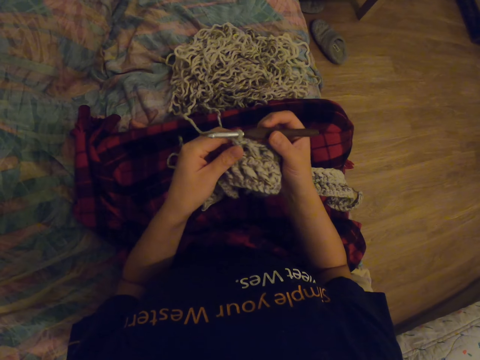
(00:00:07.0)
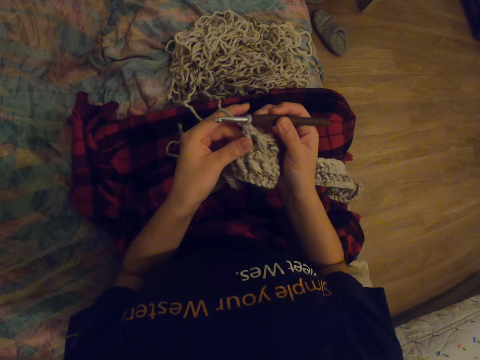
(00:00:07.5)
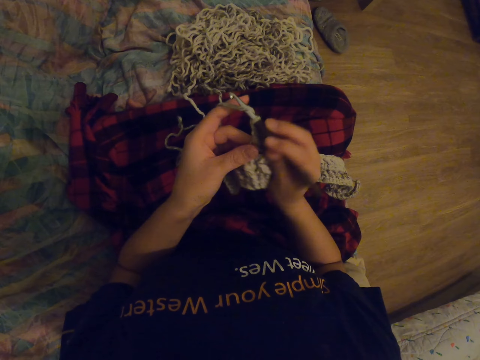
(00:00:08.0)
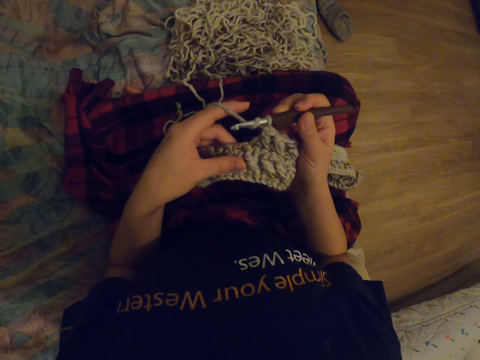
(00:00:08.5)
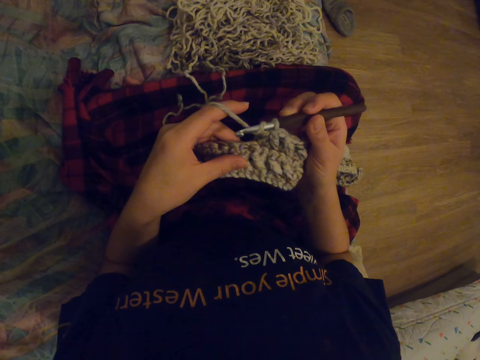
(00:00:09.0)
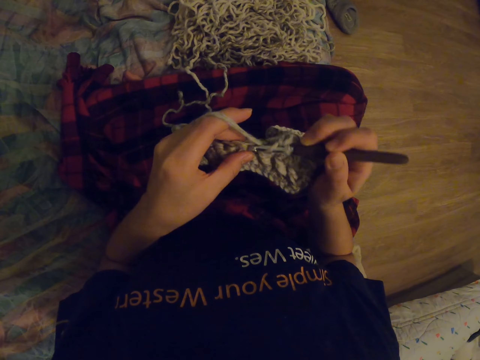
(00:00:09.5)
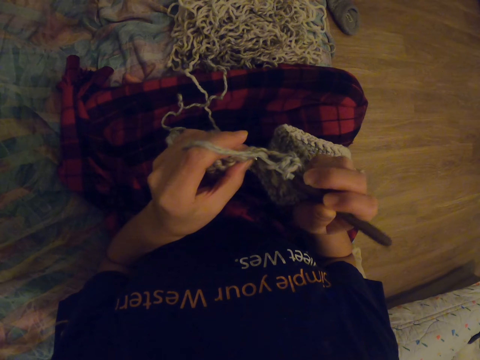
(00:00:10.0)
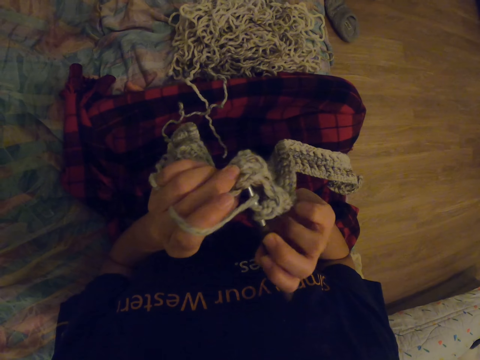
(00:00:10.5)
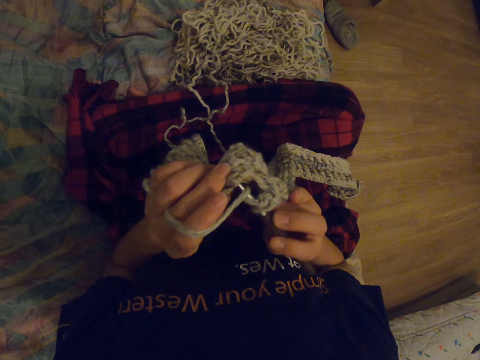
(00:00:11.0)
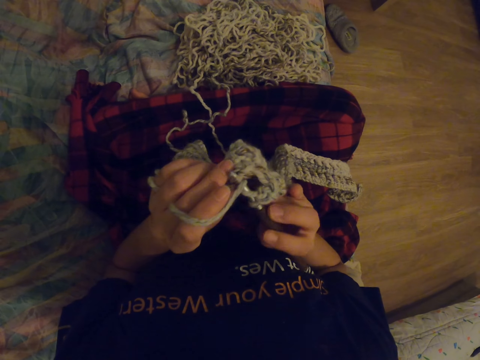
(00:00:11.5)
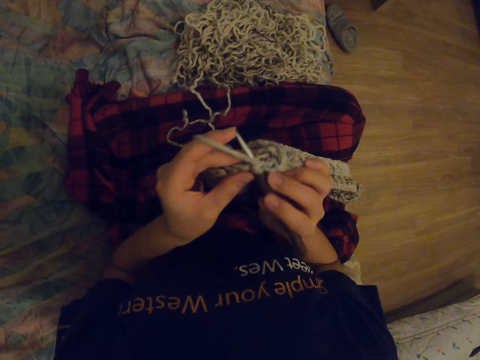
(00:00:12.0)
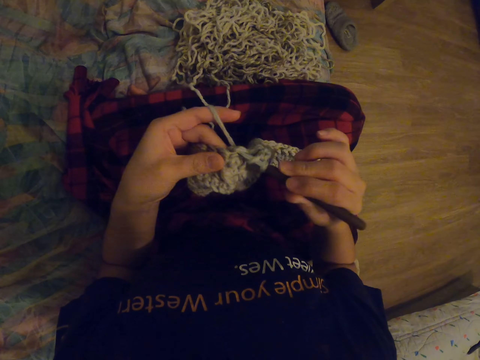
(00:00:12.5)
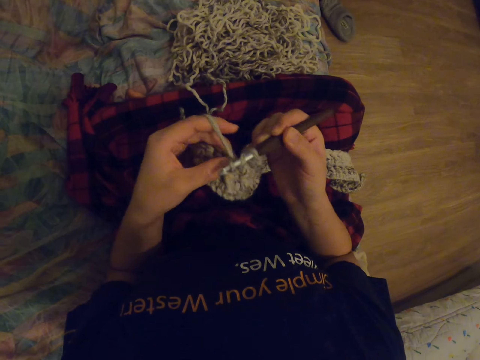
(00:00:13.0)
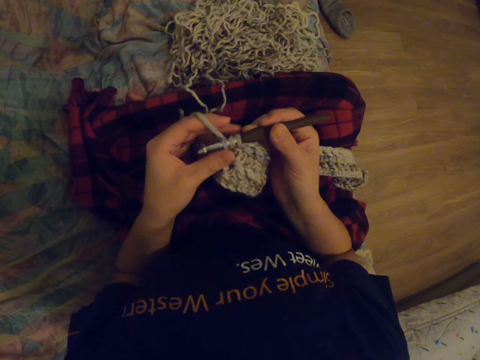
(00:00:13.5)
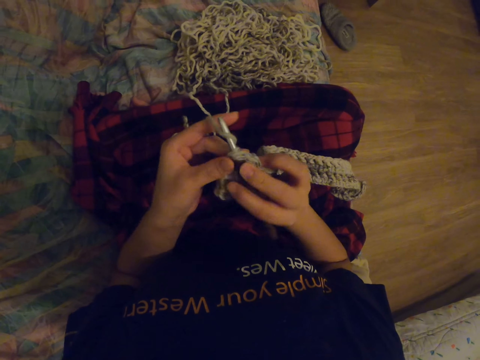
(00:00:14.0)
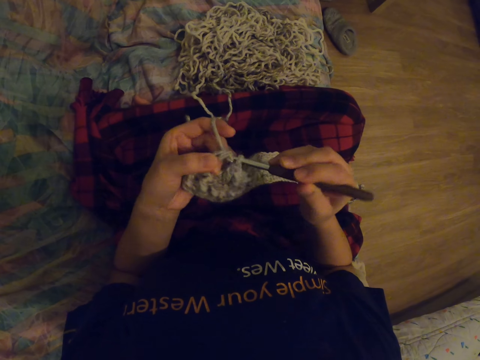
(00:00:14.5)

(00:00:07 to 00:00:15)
The camera wearer knits with a yarn and a crochet.

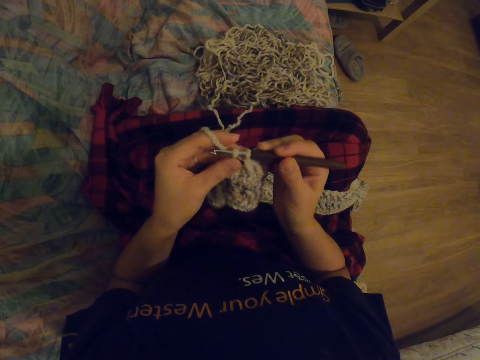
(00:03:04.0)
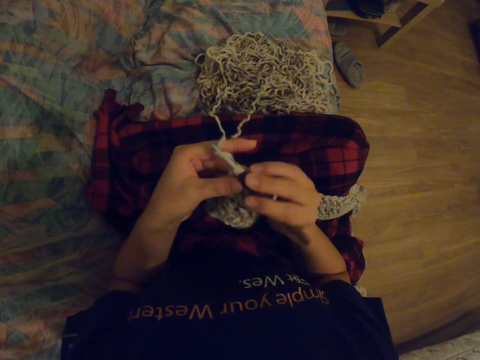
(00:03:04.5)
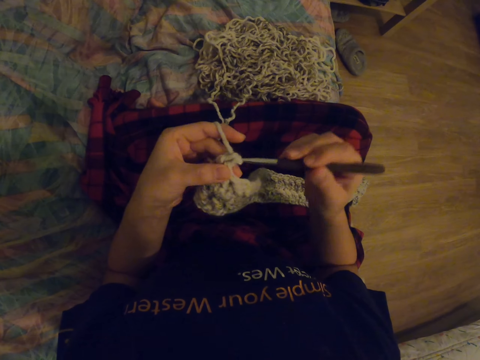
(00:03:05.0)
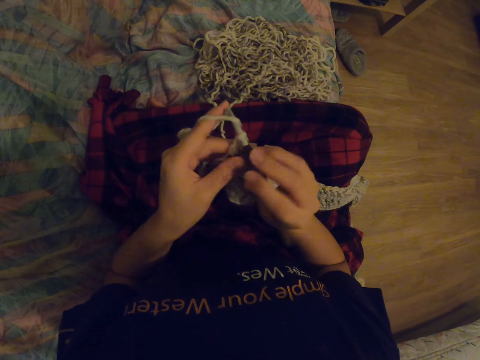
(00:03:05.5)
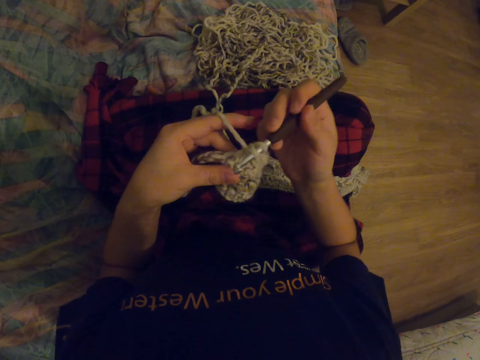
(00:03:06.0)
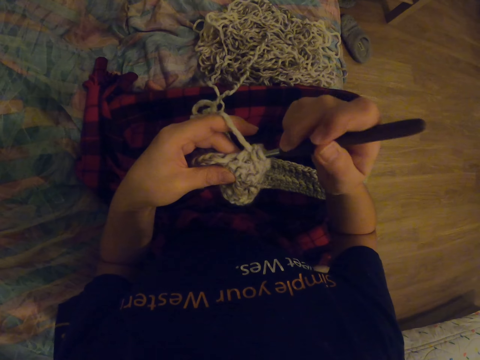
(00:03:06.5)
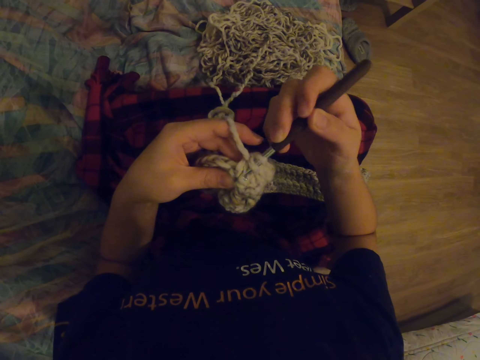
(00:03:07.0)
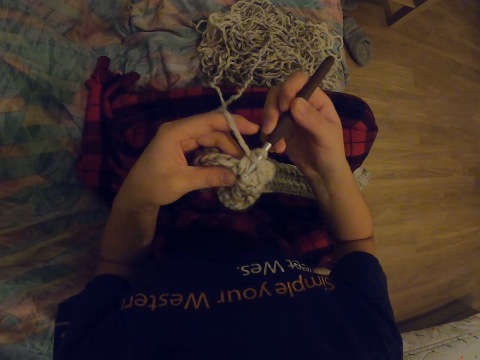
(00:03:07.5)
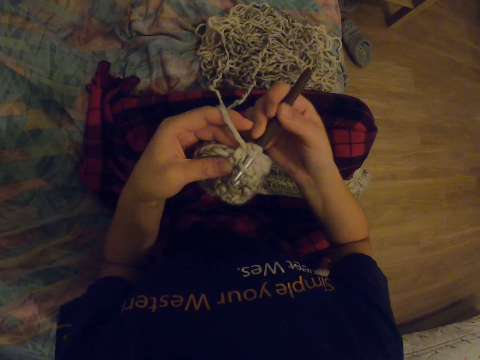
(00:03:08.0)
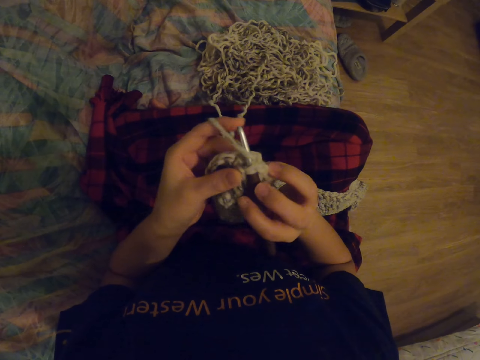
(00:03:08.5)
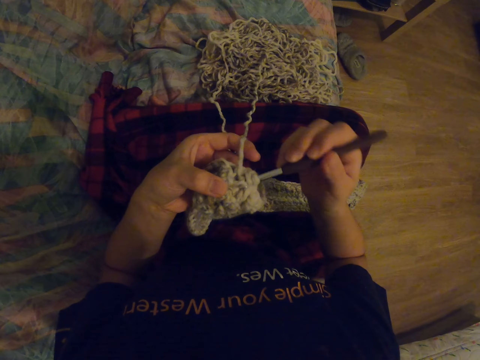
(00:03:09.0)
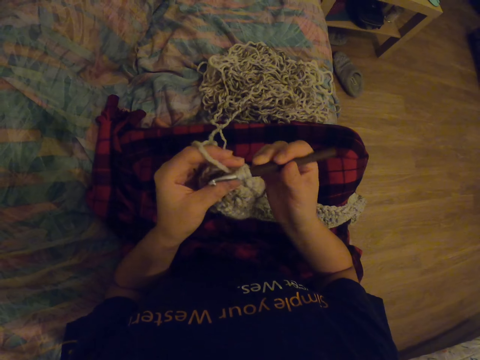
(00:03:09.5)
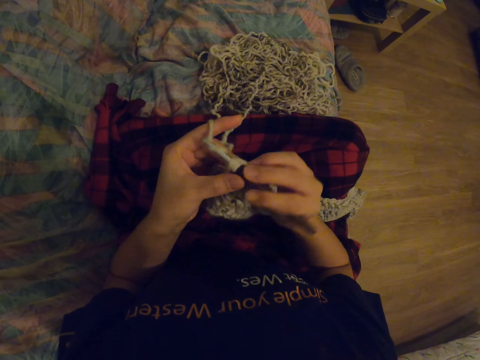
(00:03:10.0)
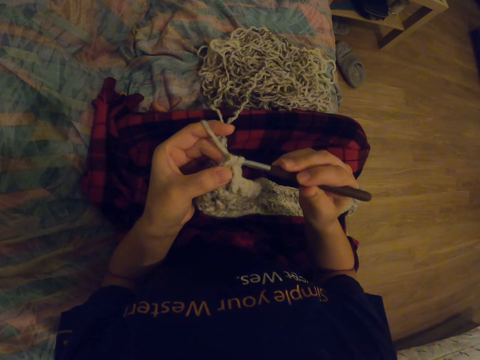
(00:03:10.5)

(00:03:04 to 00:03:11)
The camera wearer knits with a yarn and a crochet.

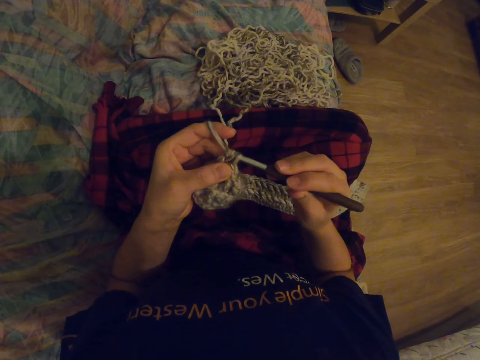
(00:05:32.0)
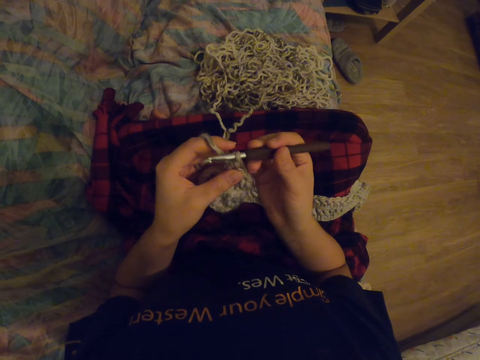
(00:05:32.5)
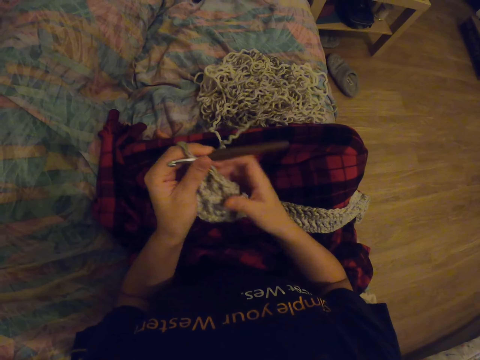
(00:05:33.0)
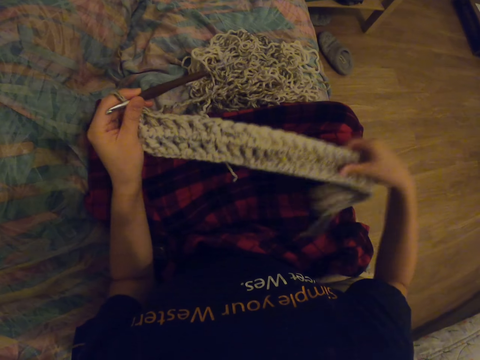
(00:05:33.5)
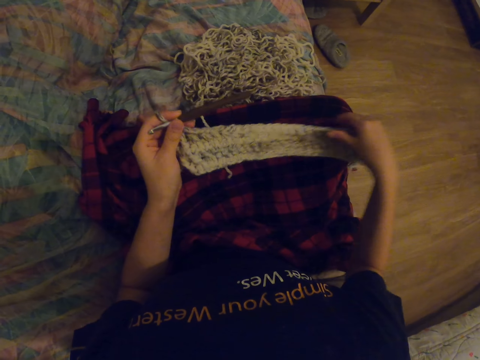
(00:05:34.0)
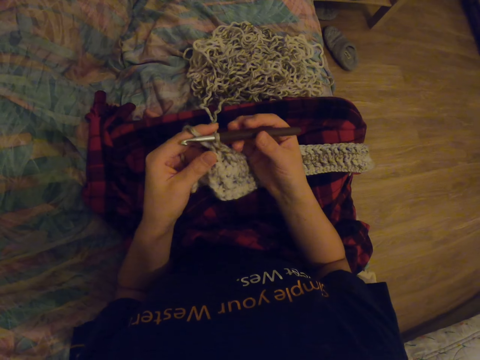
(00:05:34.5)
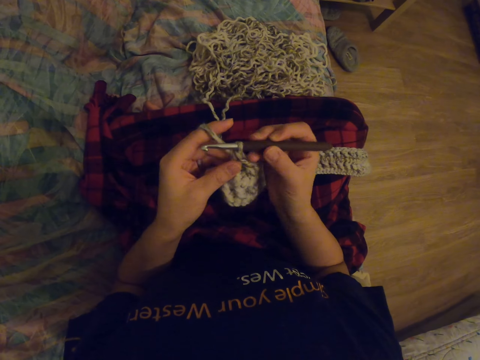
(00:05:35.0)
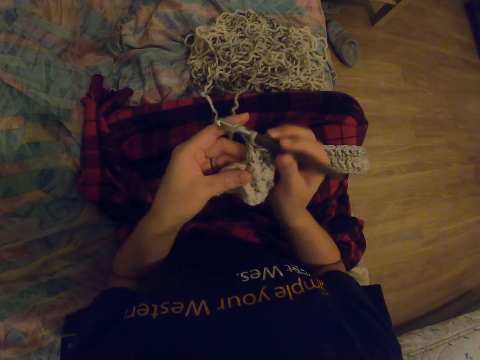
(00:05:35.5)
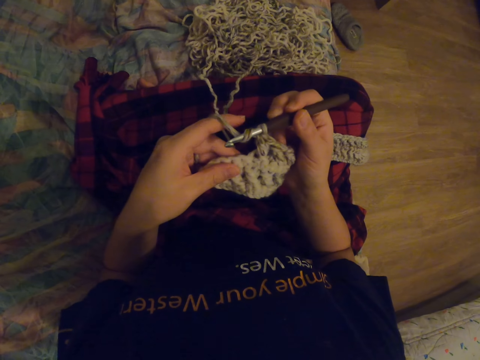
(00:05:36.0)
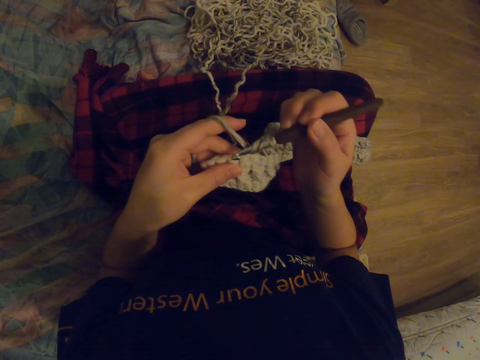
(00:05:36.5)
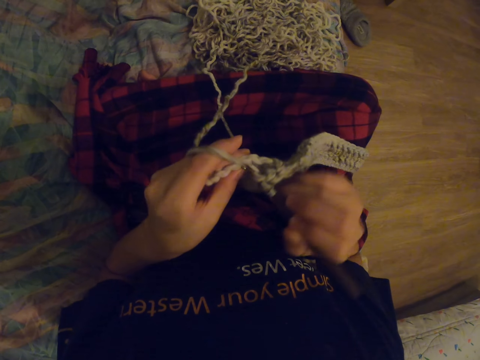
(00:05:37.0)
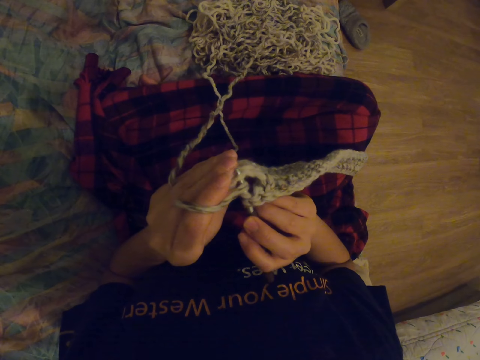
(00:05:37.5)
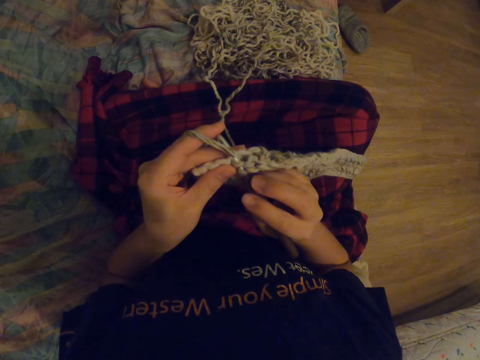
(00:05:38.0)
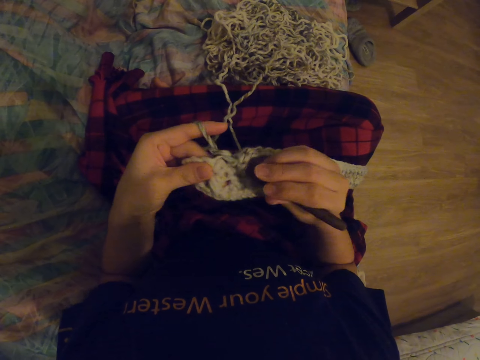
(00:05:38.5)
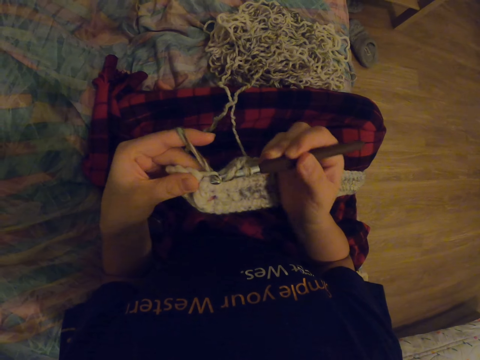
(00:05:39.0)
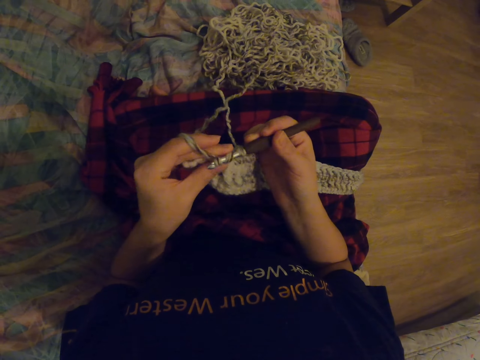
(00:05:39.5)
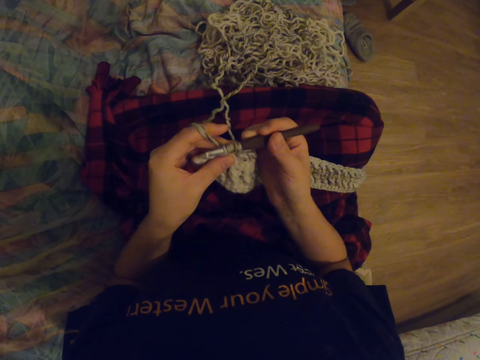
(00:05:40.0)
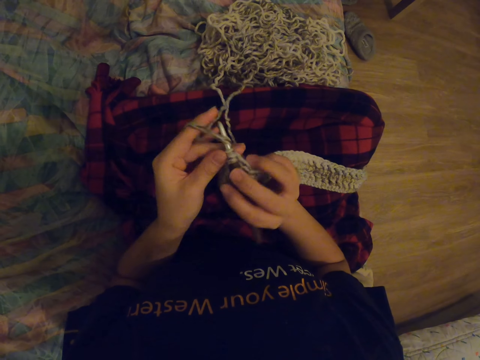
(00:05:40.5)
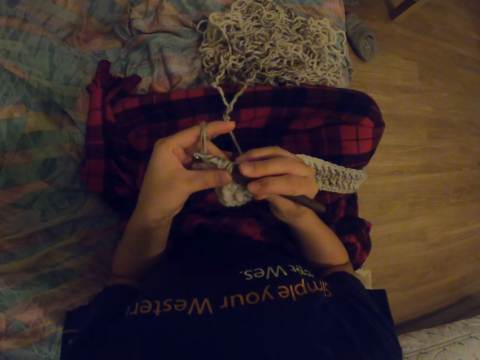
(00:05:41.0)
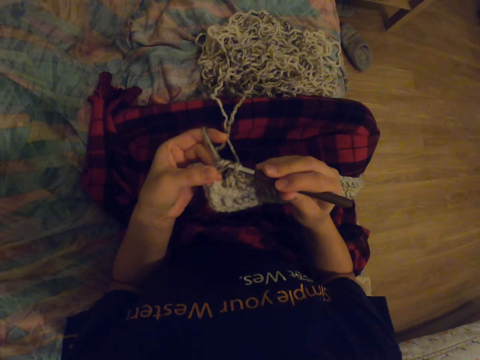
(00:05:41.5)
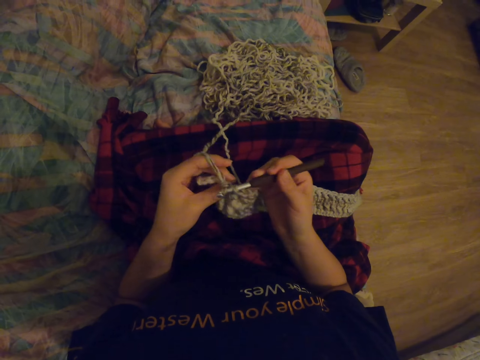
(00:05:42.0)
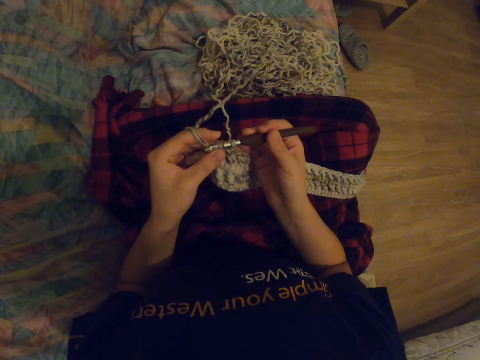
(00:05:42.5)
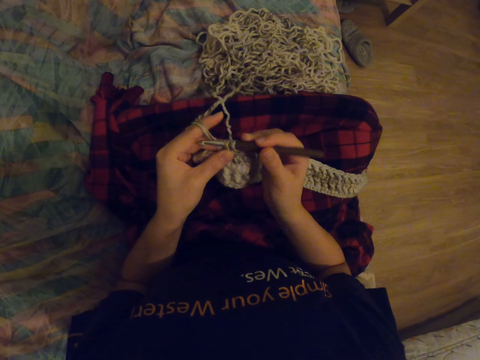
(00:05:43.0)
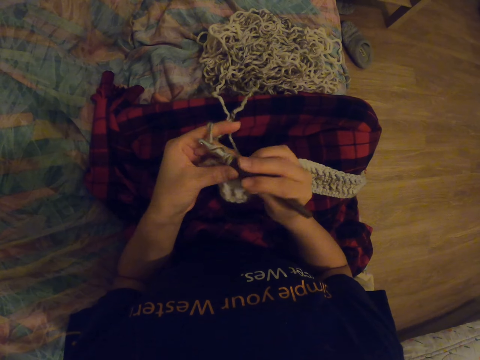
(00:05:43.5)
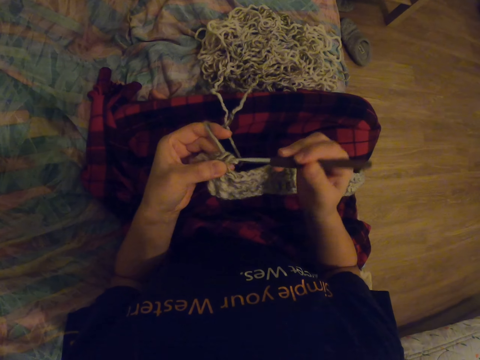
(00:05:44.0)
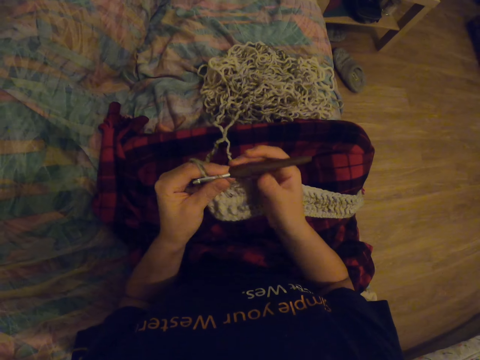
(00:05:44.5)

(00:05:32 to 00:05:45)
The camera wearer lifts up the fabric. They knit the fabric with a crochet.
